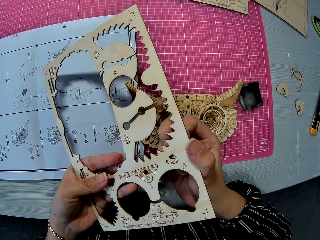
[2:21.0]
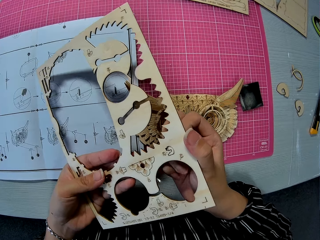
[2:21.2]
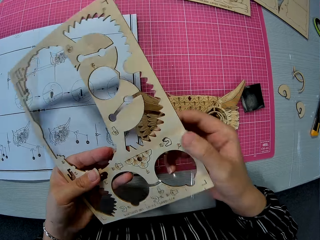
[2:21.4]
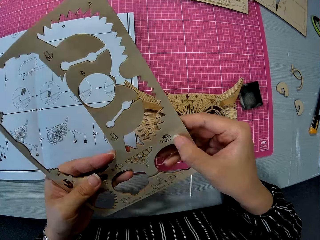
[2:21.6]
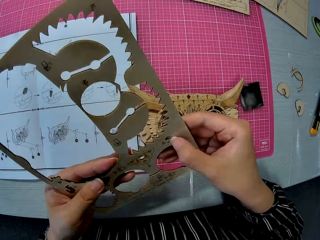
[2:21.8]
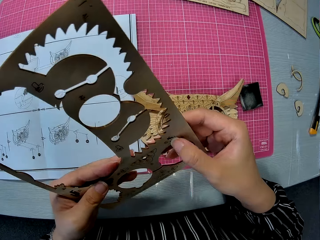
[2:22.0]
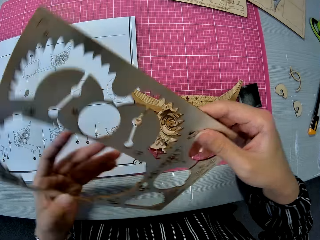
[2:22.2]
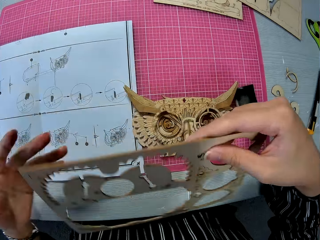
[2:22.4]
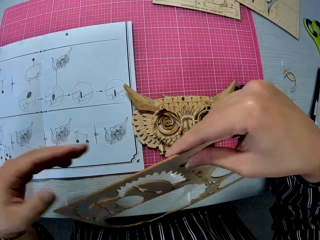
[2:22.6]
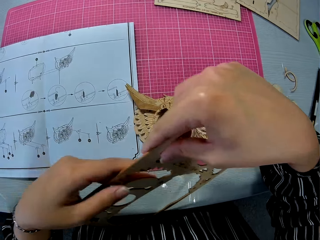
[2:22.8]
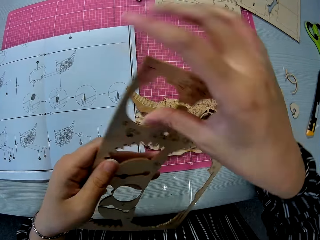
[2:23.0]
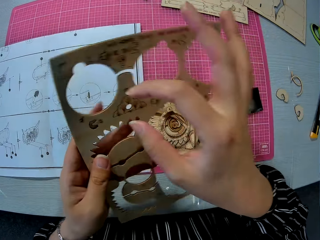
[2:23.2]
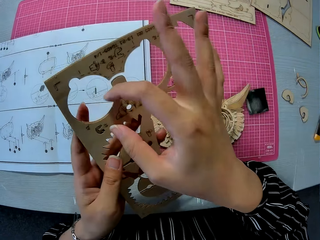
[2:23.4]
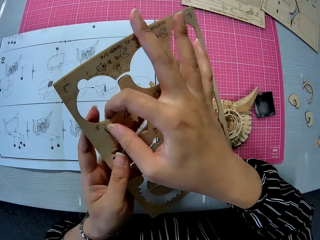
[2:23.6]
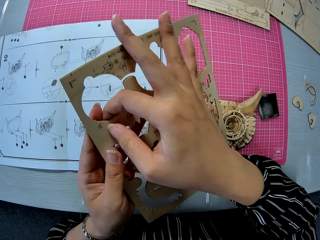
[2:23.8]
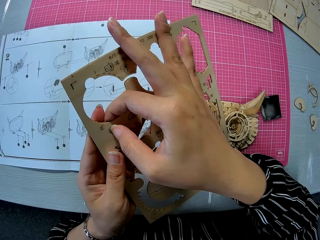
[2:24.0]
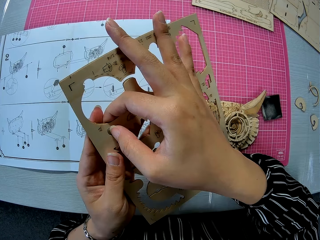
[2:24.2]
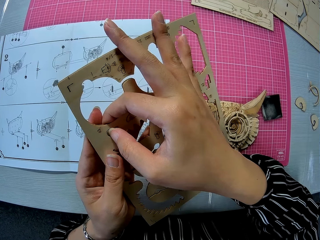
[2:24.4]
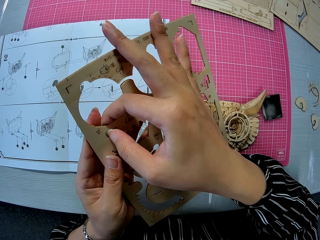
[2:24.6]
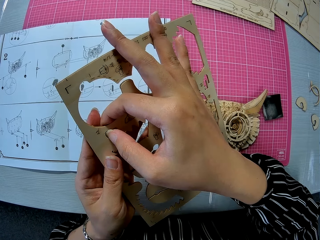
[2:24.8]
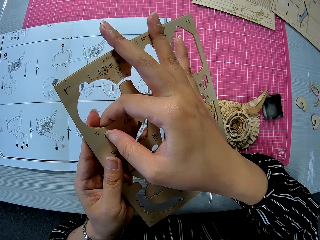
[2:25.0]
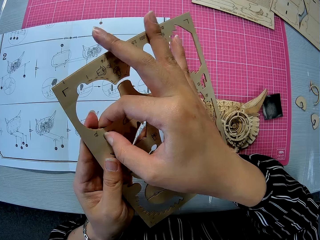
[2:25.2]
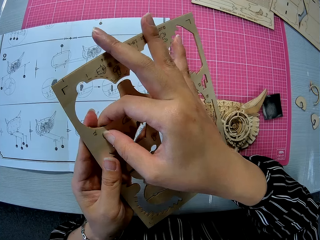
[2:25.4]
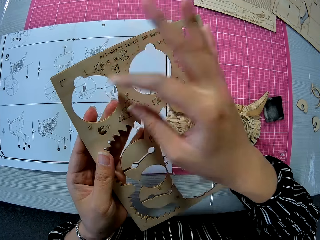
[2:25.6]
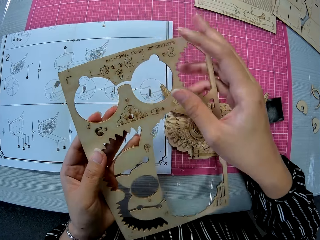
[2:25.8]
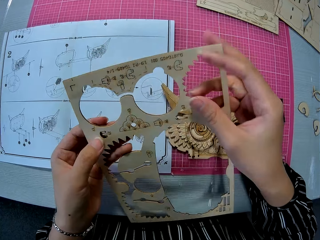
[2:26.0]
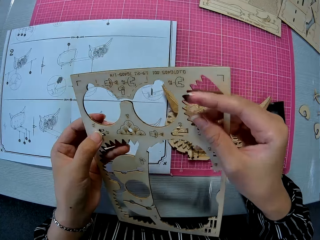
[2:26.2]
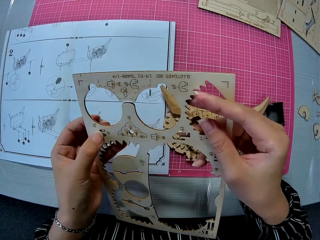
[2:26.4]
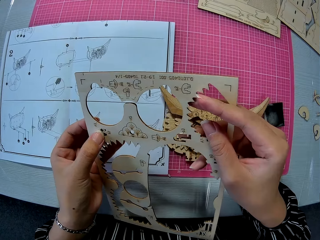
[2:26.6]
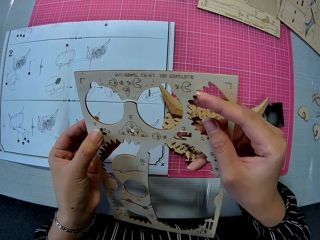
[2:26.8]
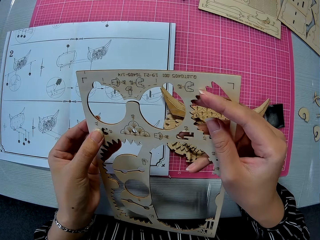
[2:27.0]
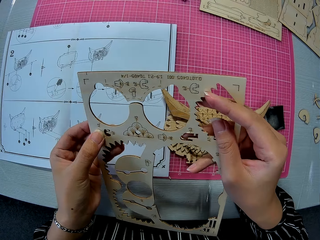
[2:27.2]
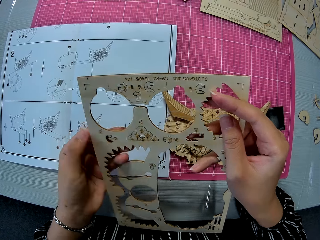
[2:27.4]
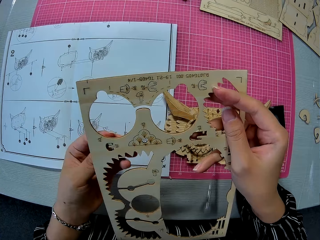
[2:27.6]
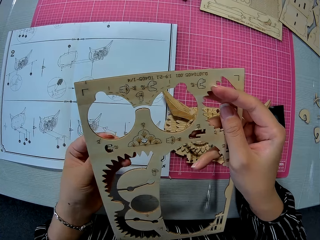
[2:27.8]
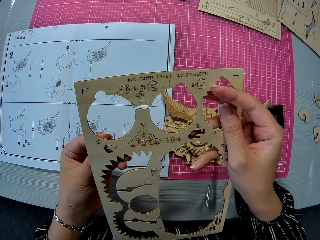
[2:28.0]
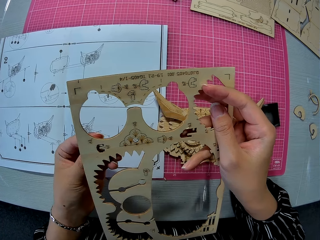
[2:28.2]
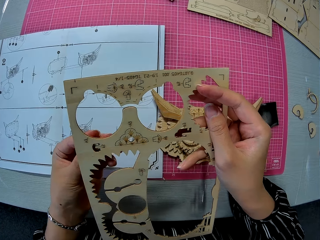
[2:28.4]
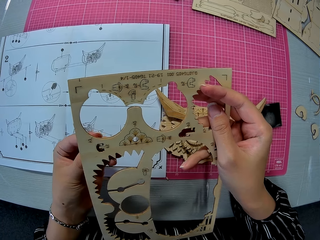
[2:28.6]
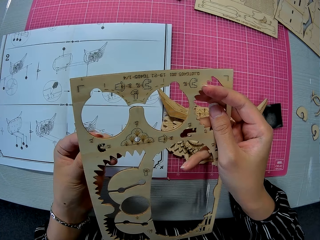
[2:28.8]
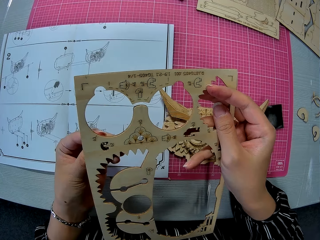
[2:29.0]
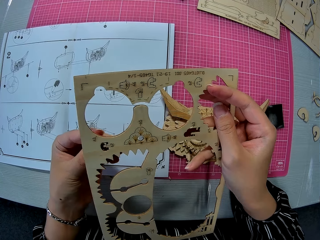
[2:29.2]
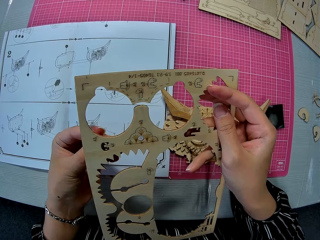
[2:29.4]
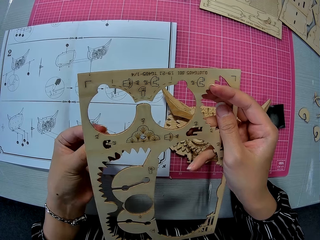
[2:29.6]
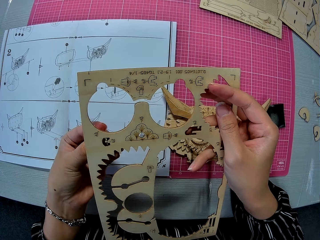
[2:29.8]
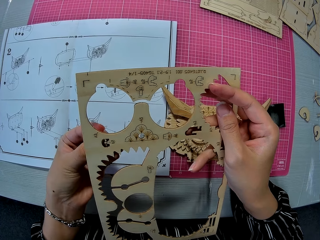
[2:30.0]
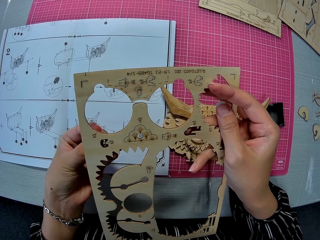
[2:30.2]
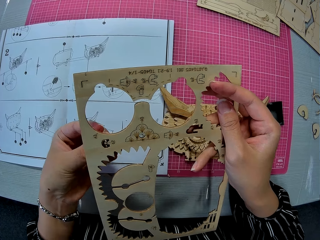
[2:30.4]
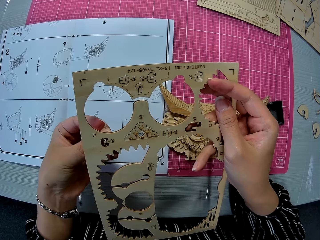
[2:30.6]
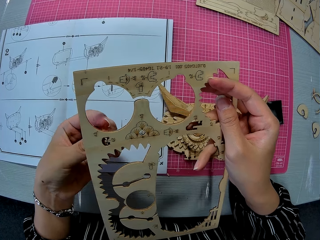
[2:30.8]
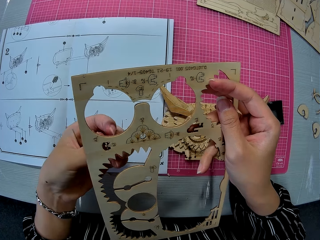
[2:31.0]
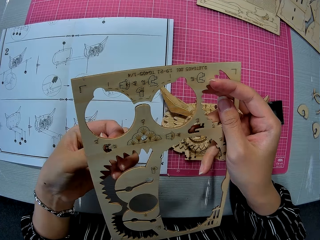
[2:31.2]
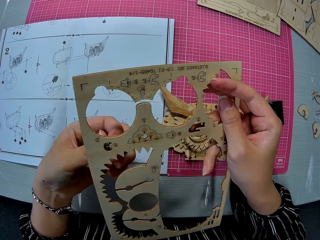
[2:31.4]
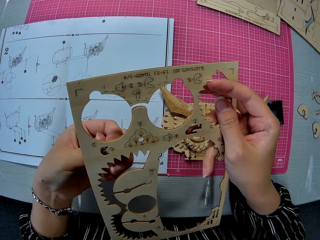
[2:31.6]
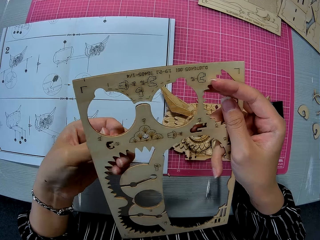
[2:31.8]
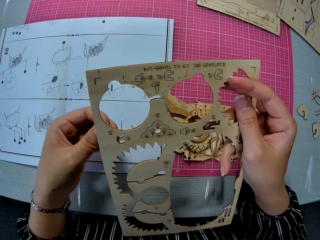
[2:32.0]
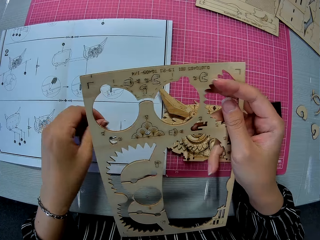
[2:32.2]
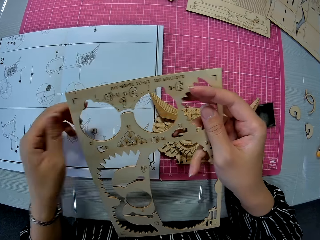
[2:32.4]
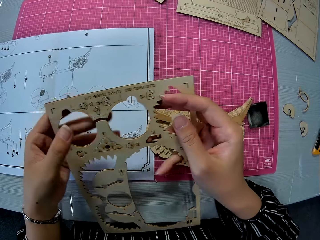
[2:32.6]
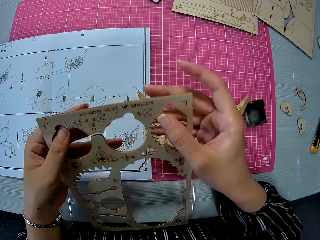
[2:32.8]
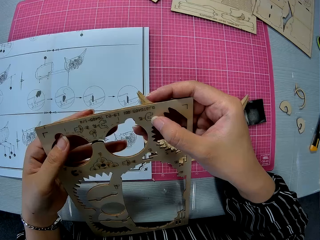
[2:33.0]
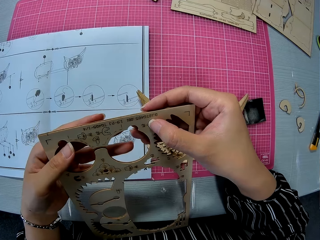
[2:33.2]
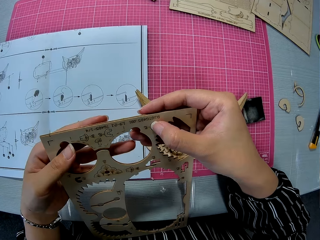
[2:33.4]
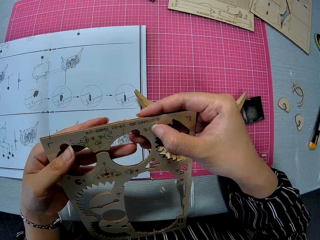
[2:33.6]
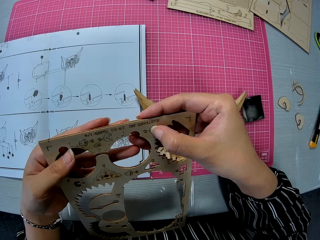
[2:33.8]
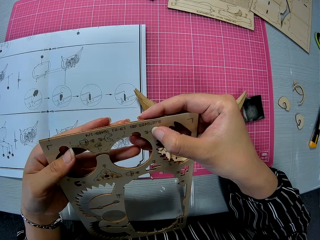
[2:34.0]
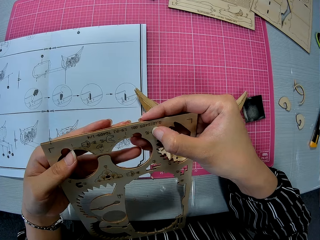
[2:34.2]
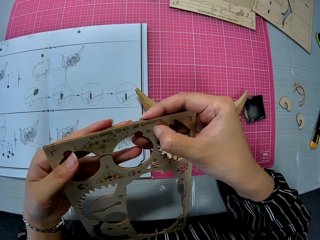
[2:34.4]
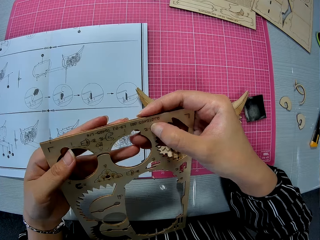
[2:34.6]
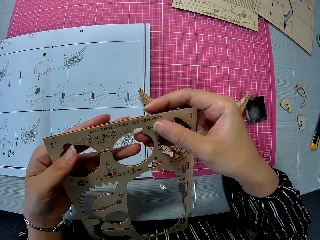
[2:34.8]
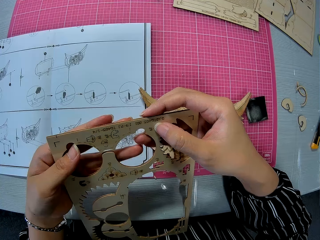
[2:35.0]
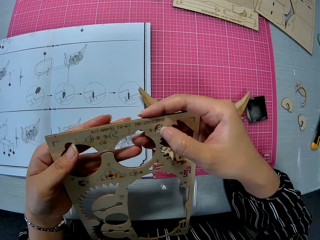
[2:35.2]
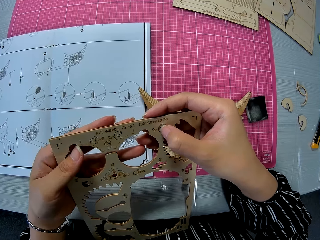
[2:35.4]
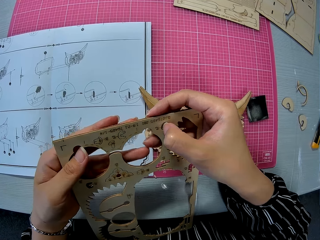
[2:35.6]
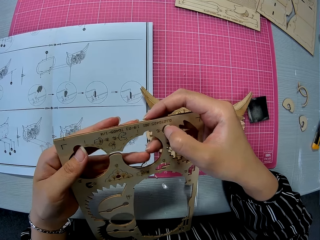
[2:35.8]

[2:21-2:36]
The camera wearer removes a piece from the puzzle. They drop the small piece on the paper instruction. They pick out another small piece from the wooden puzzle sheet. They touch the puzzle in hand.

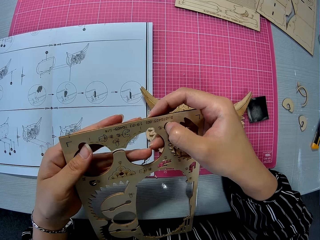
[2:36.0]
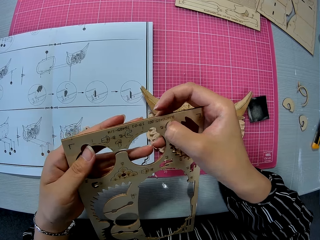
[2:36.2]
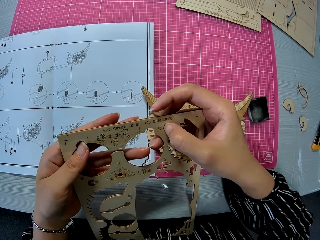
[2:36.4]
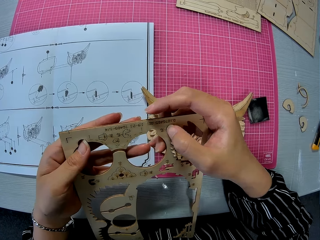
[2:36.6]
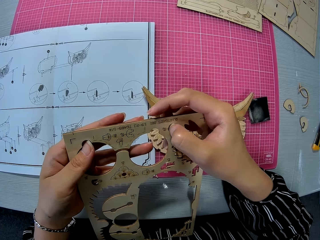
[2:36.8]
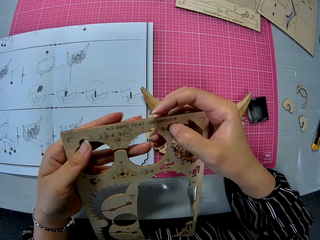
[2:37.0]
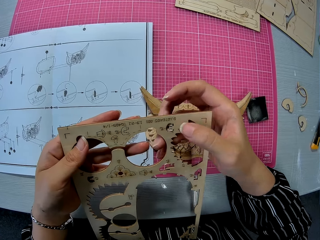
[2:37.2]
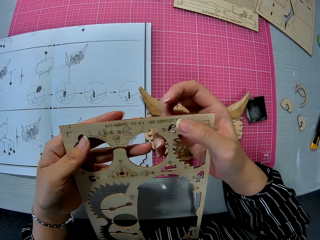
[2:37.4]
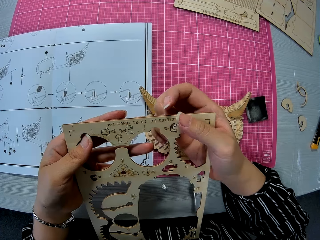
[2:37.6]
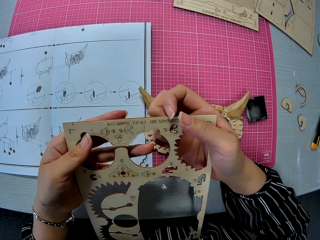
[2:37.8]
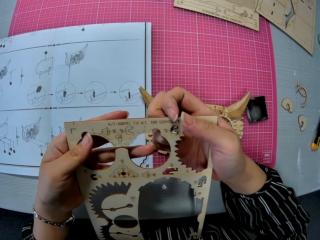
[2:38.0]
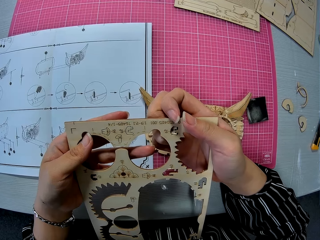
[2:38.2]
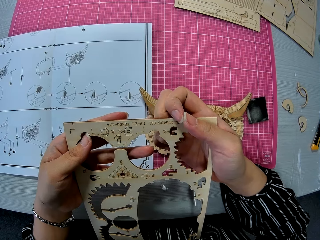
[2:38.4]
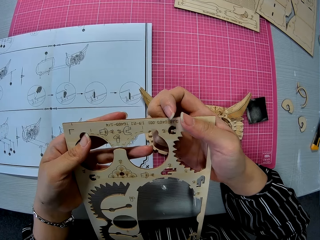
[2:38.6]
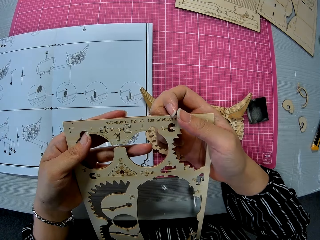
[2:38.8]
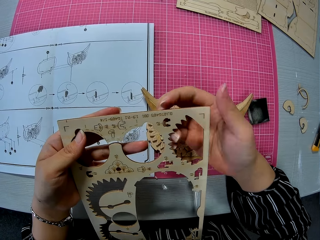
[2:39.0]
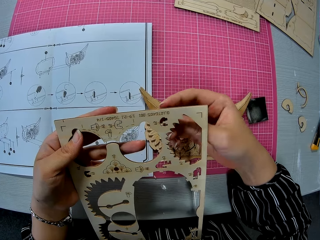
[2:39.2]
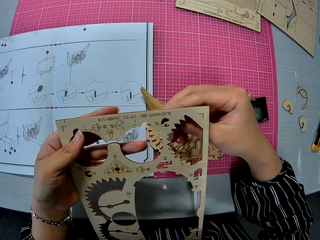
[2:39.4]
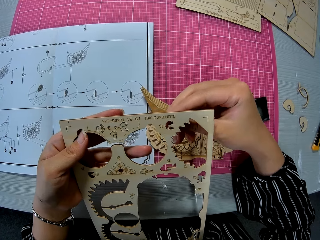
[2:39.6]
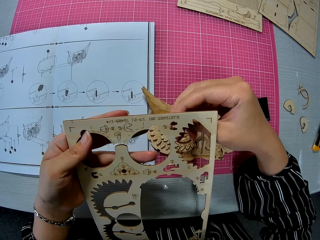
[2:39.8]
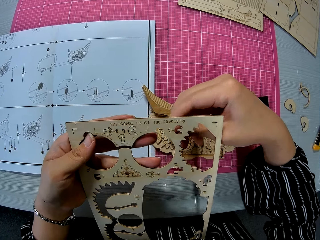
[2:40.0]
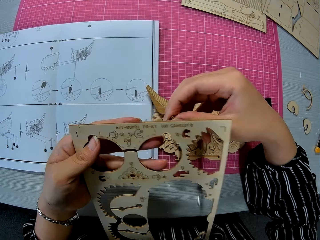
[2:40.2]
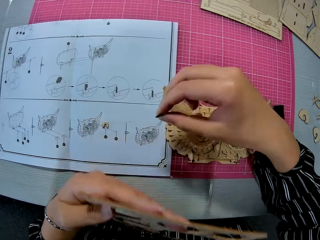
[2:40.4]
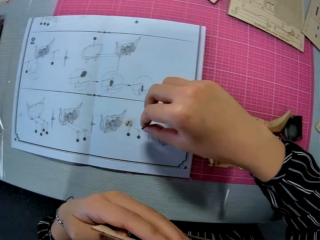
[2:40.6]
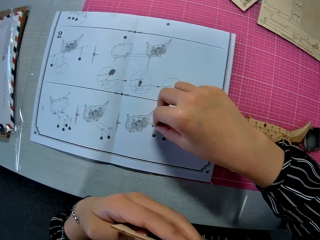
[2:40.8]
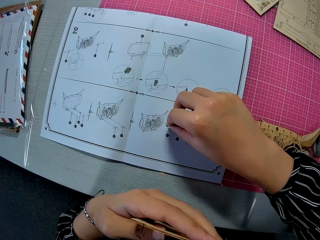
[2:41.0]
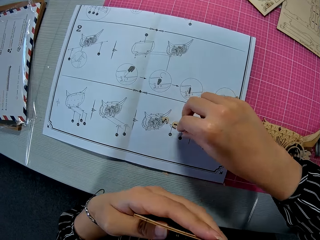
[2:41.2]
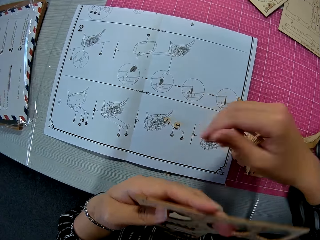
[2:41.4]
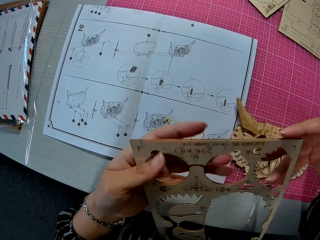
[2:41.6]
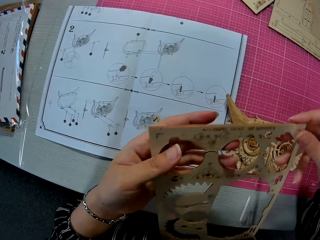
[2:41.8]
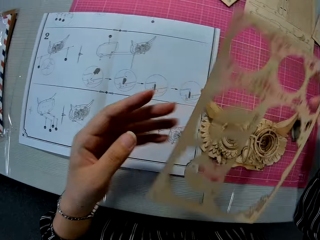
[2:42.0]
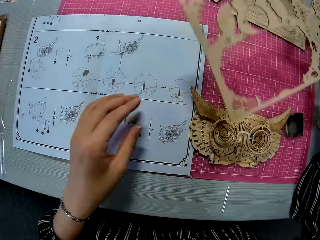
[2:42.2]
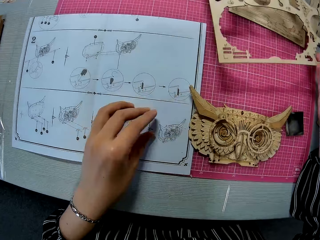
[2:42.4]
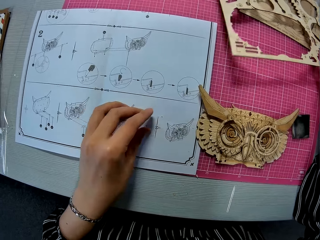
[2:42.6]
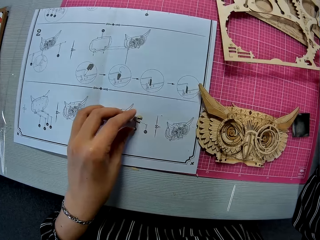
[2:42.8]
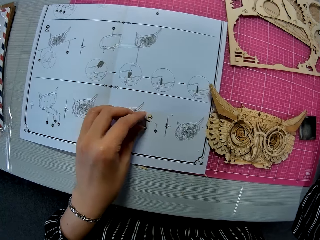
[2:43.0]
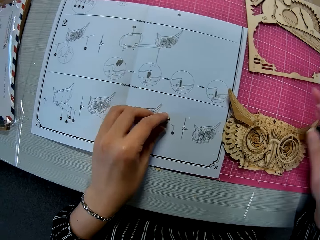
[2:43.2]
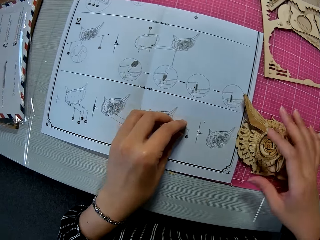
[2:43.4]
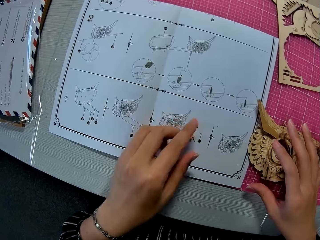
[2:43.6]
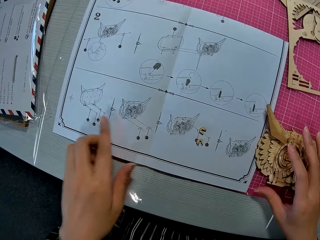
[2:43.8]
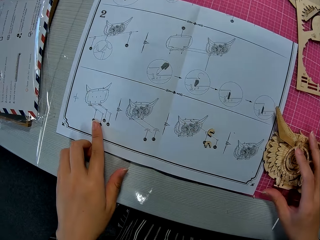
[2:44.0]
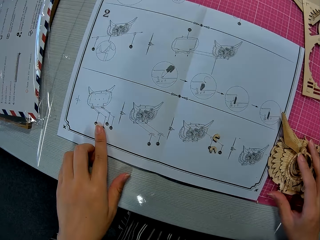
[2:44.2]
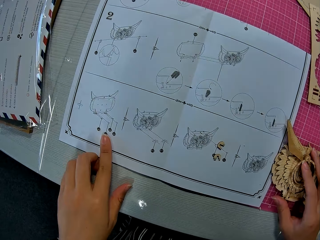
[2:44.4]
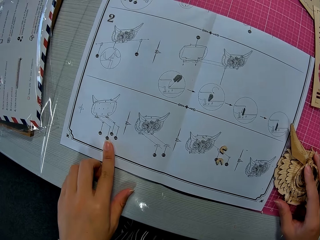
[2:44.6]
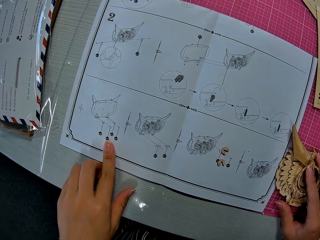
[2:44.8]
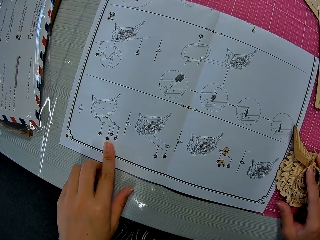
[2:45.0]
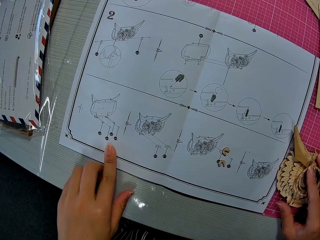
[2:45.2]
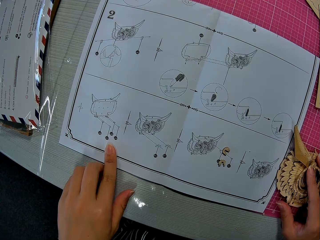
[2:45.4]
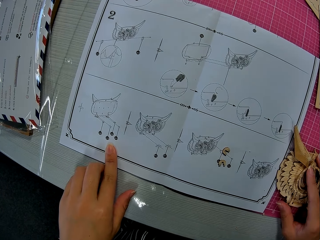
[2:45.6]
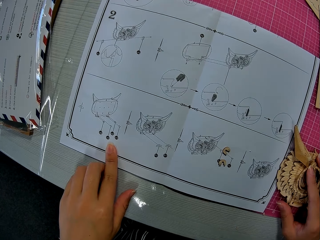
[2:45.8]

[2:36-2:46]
The camera wearer removes a piece from the puzzle. She drops the small piece on the paper instruction. She drops the wooden puzzle sheet on another wooden puzzle sheet on the table. She places her right hand on the assembled puzzle piece and places her left index finger on the paper instruction. She points at the paper on the table.
